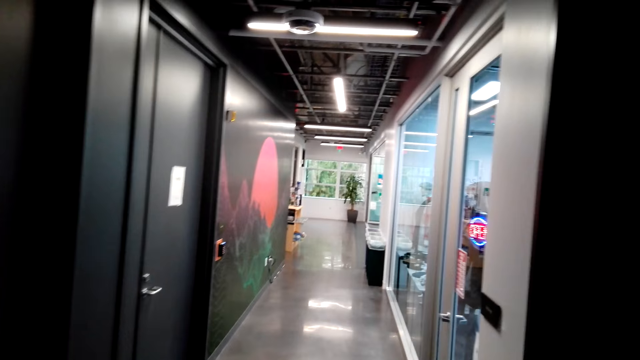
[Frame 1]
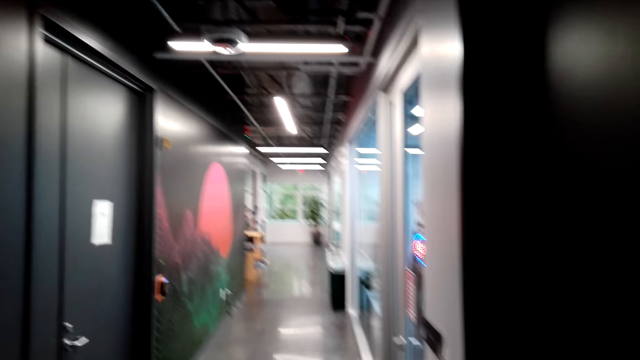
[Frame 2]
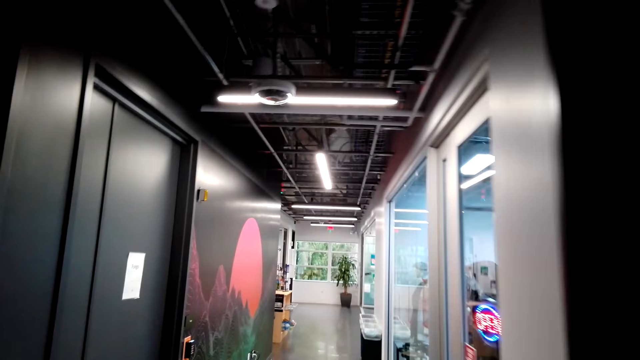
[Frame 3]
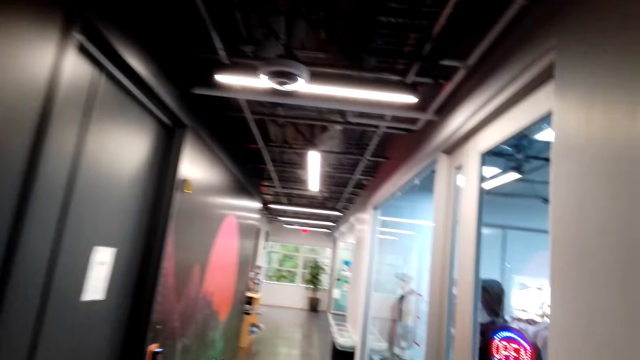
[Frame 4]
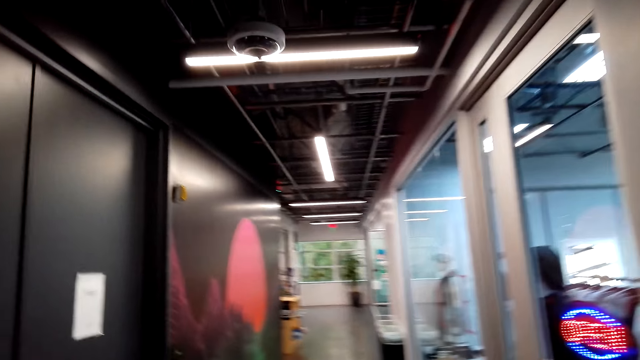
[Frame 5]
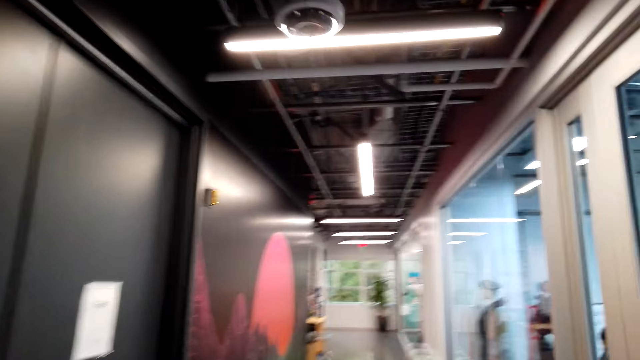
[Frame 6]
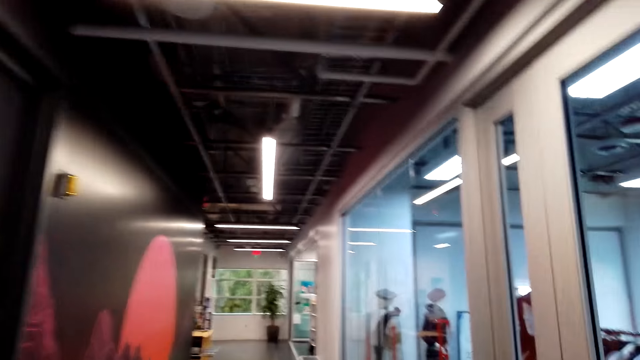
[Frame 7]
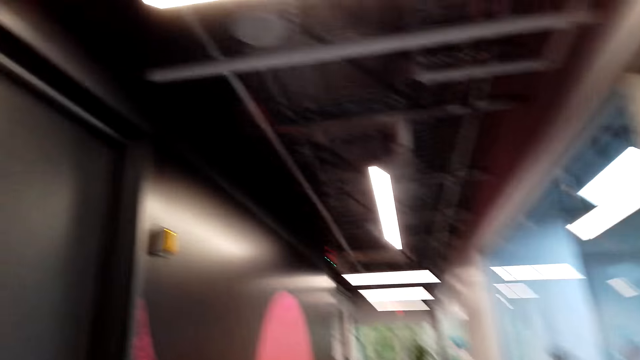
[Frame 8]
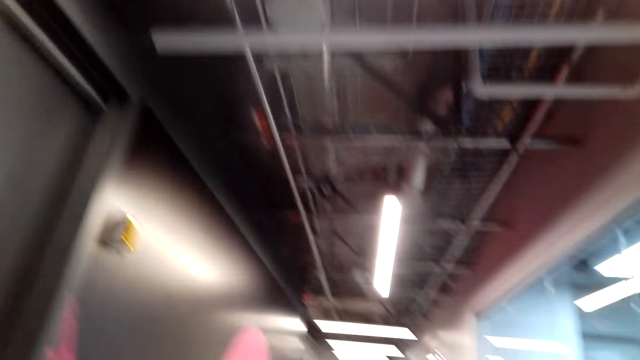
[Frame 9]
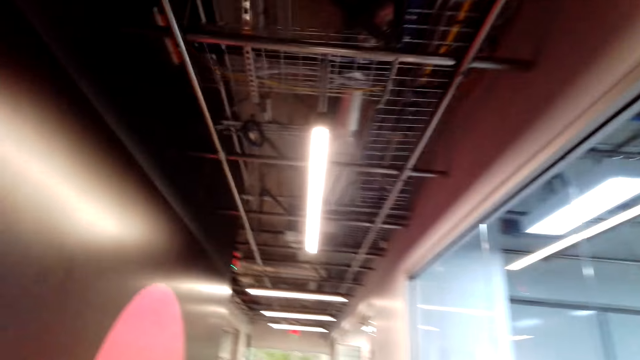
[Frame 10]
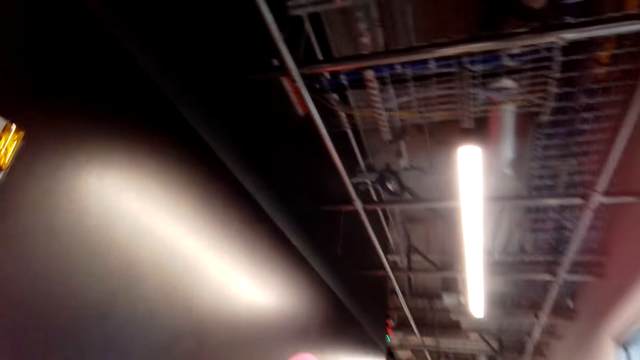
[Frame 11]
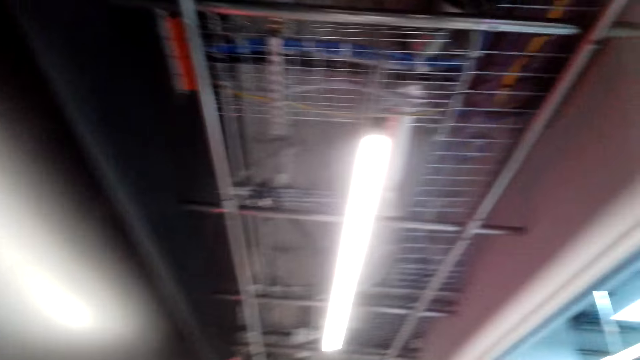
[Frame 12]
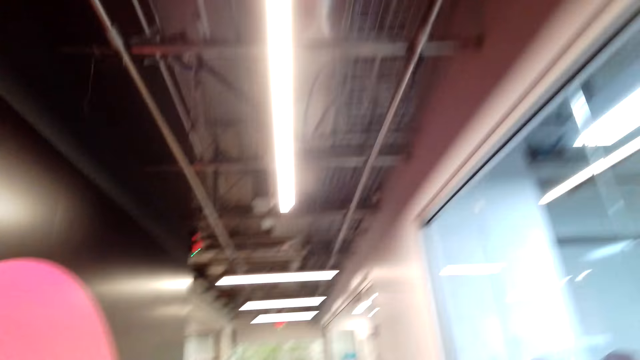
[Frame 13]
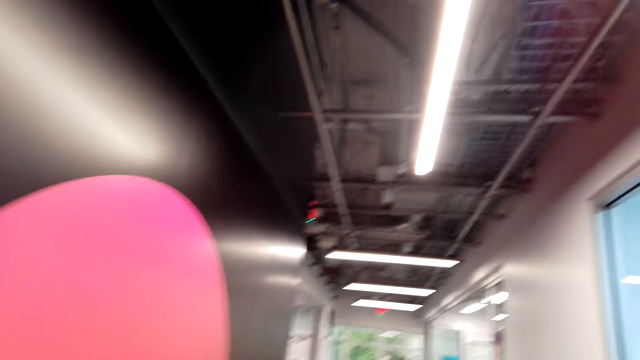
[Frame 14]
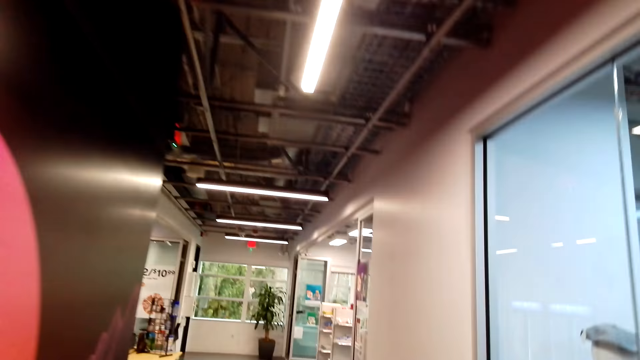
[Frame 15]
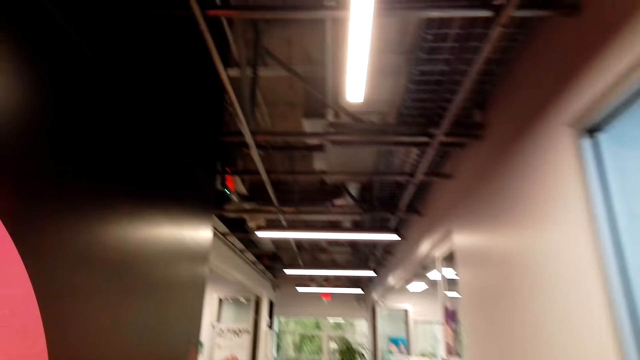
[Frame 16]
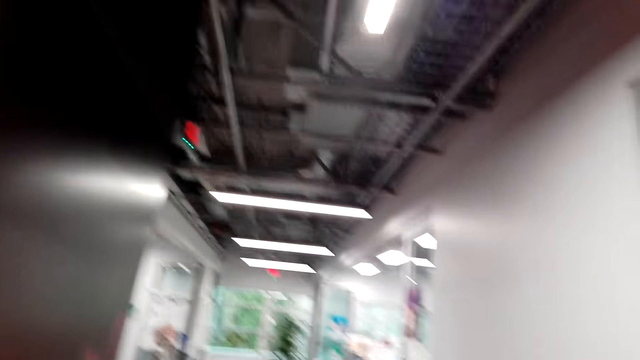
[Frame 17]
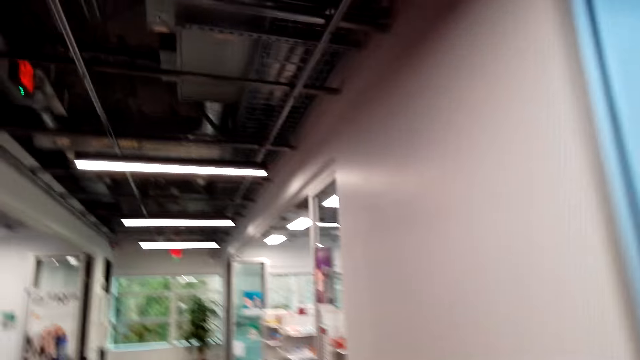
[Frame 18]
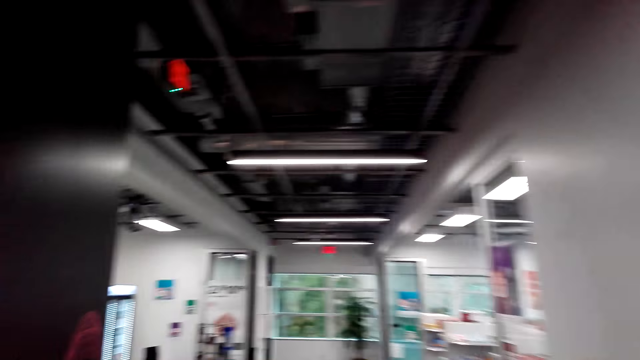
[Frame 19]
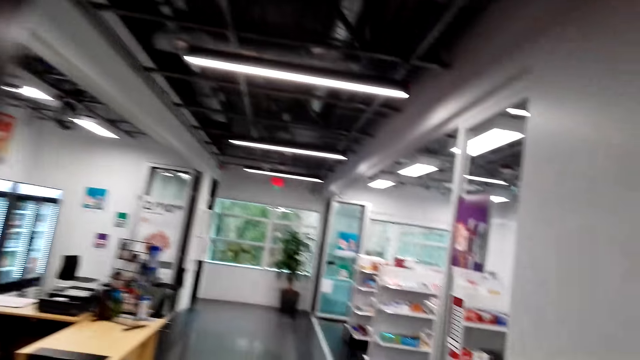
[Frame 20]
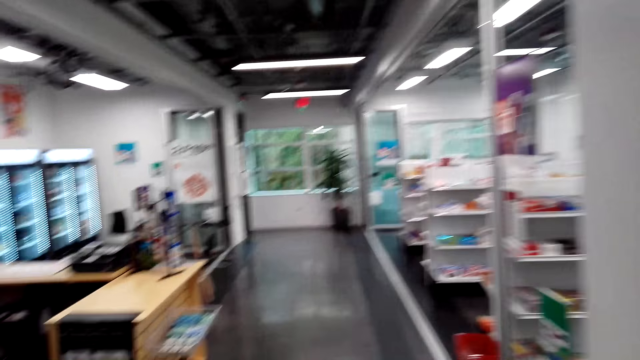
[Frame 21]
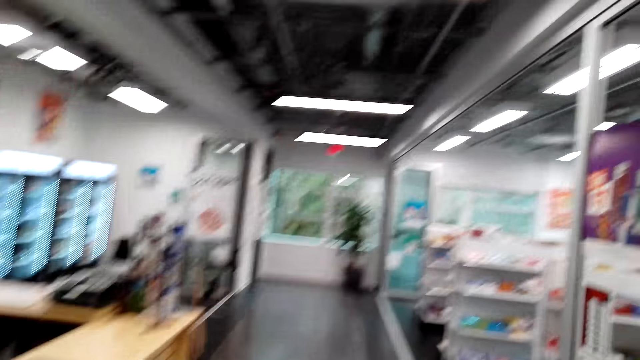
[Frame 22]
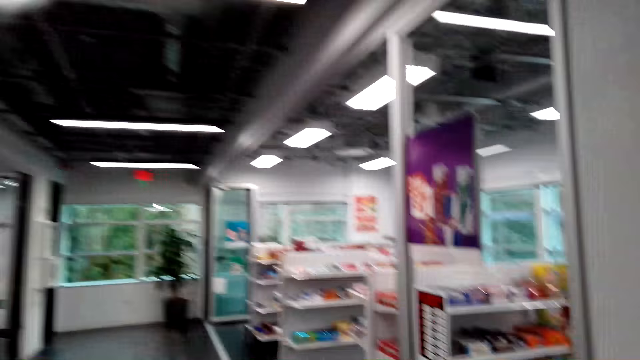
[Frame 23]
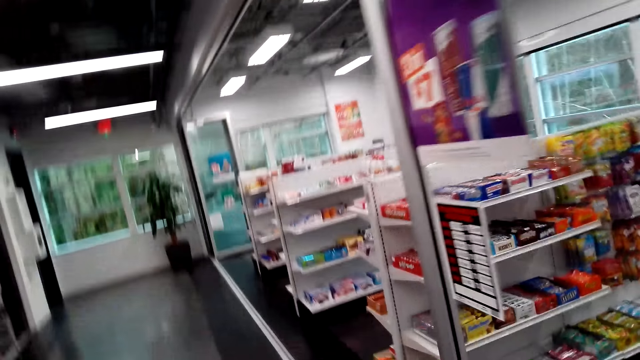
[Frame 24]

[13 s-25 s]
The camera wearer walks around.

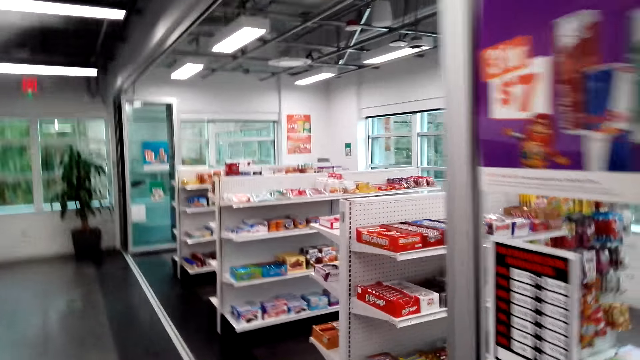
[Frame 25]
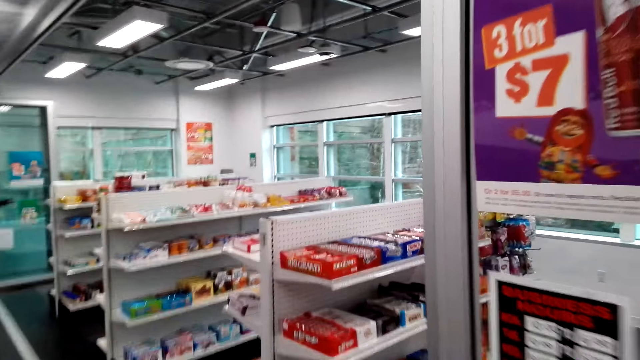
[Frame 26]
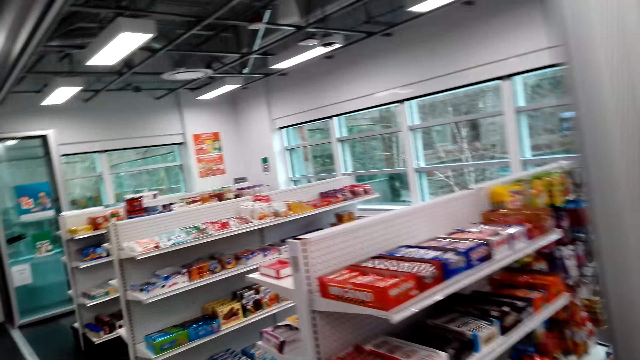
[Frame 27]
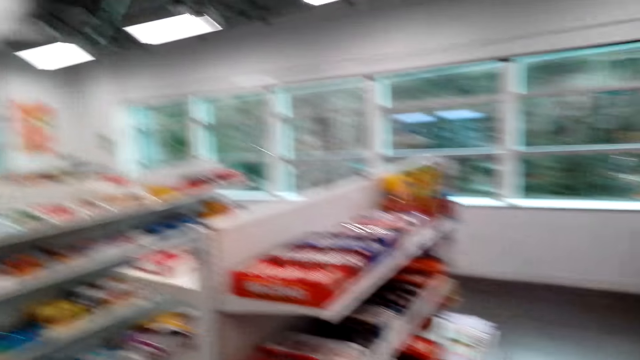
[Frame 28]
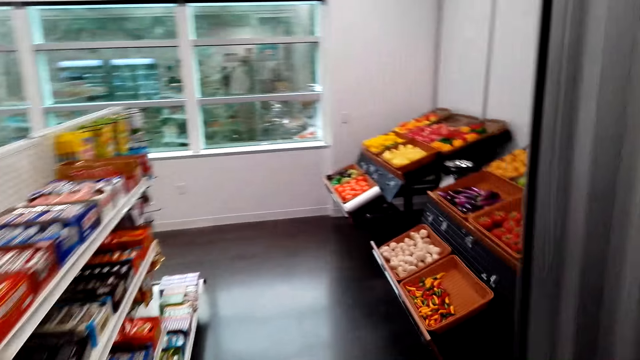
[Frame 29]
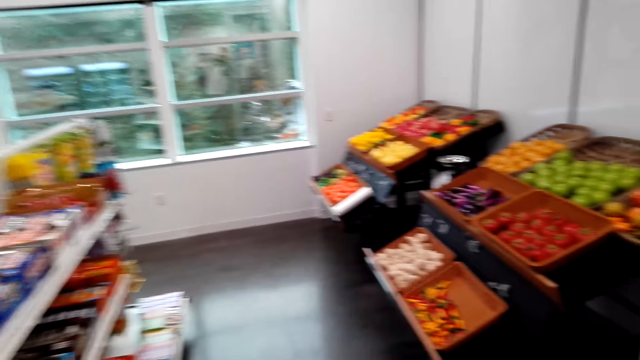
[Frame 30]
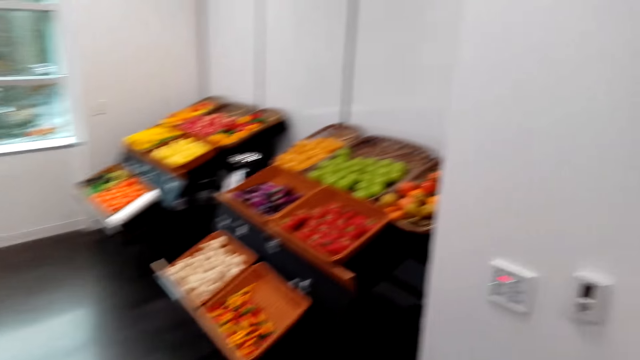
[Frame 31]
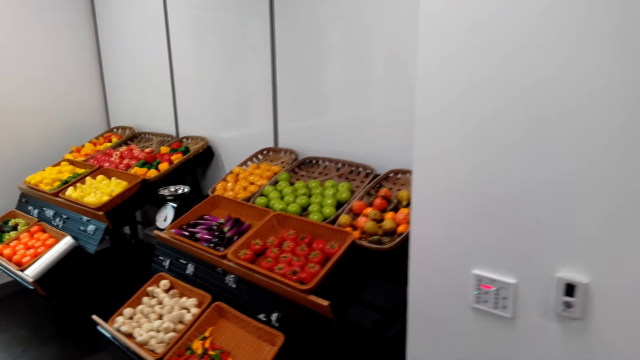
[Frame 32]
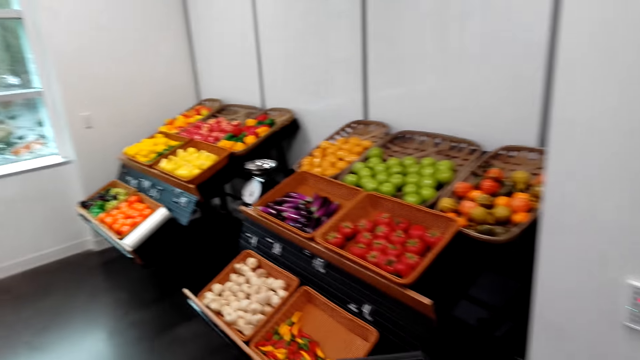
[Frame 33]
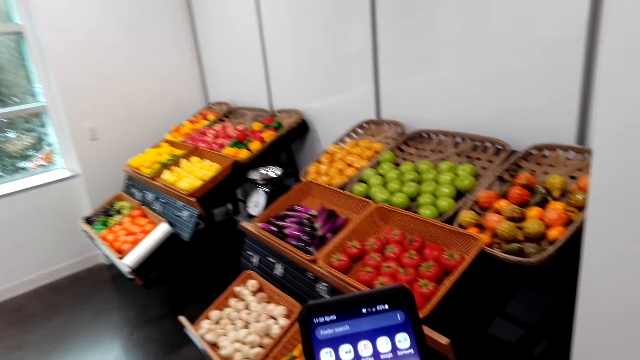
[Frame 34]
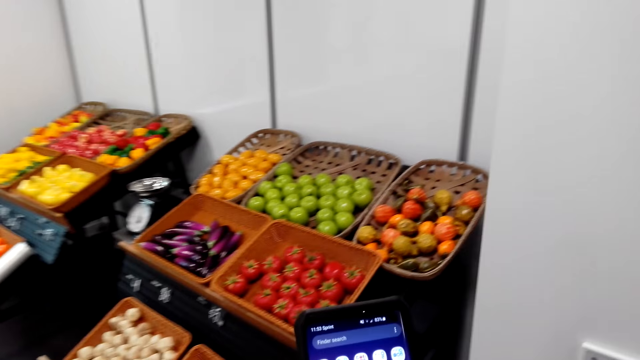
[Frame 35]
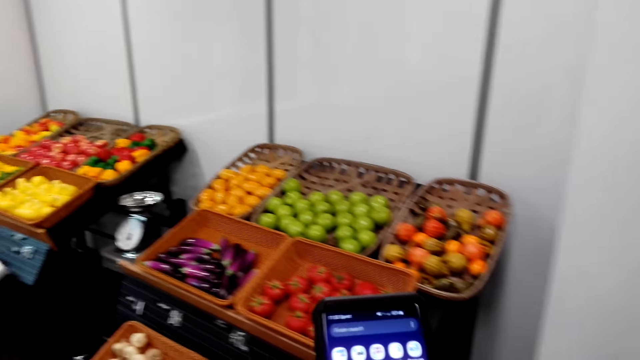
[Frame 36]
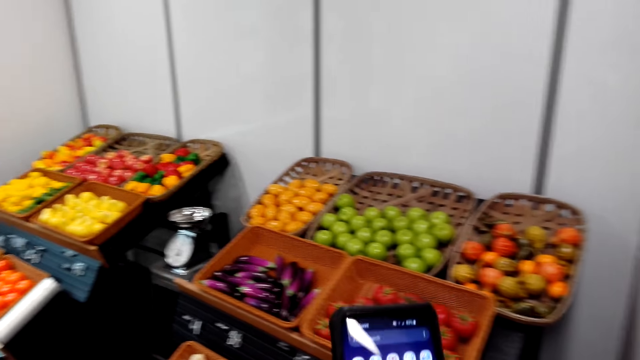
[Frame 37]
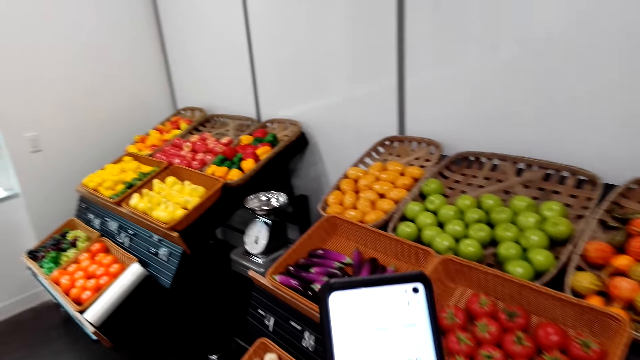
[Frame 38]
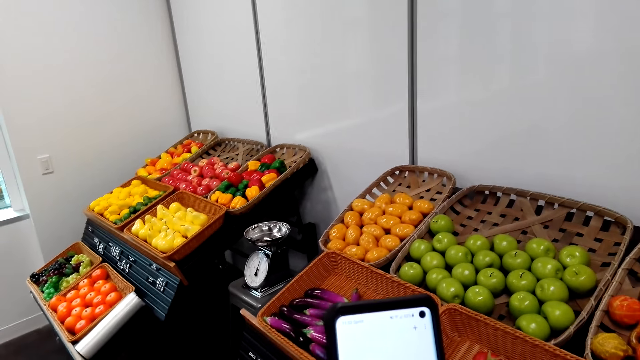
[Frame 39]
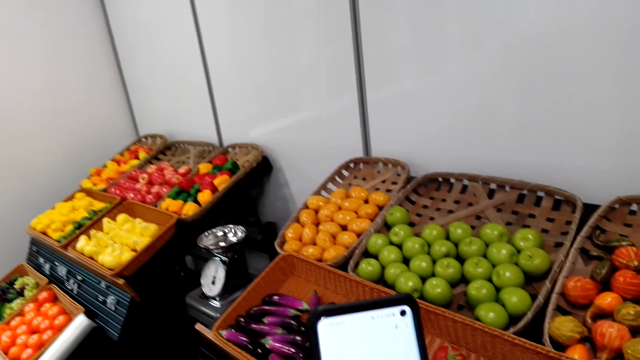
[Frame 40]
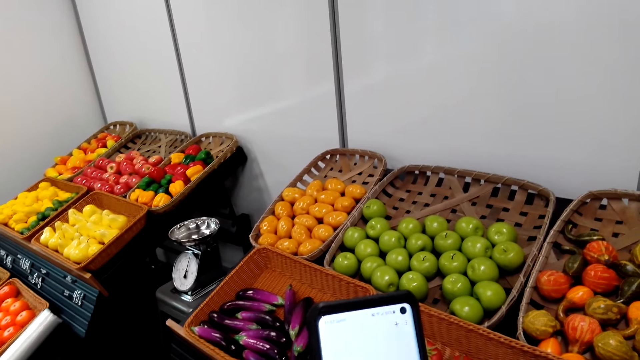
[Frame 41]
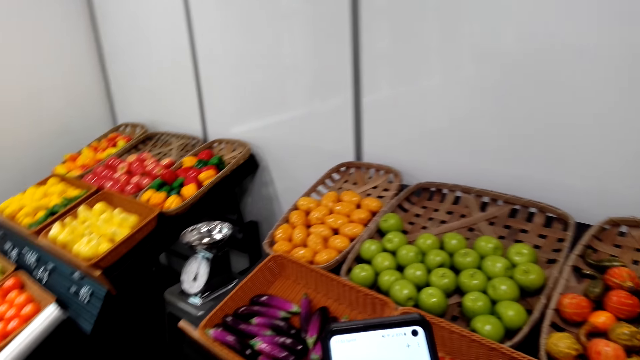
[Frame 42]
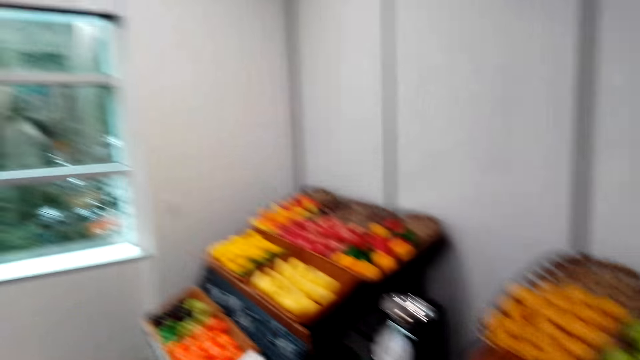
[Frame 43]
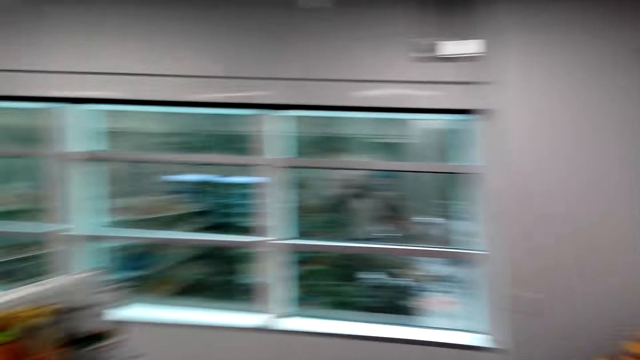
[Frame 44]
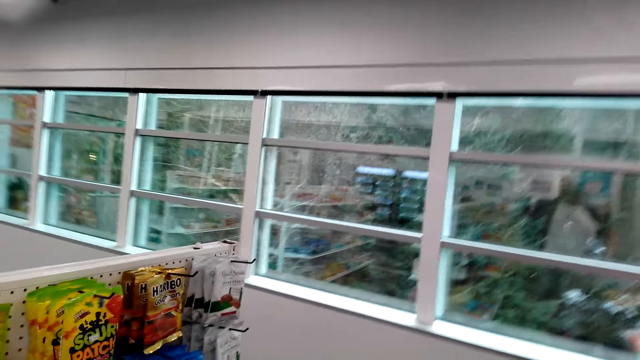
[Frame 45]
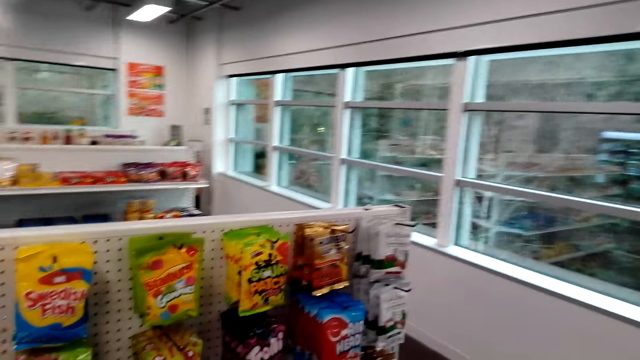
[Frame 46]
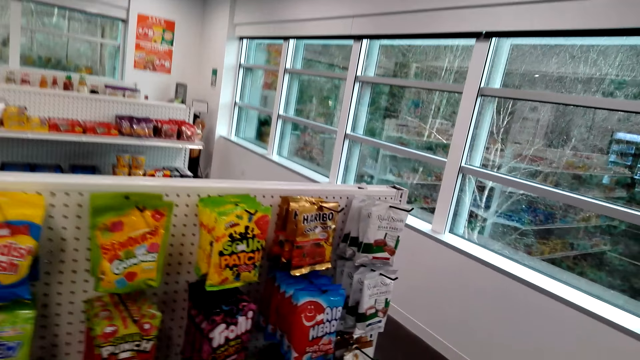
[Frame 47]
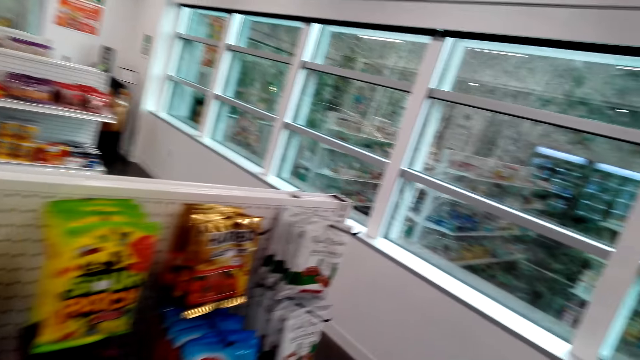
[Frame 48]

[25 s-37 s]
The camera wearer holds a phone. They look at the phone. They scroll the phone. They walk around.
